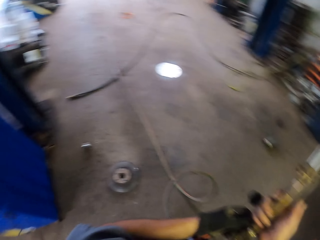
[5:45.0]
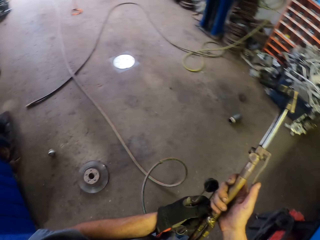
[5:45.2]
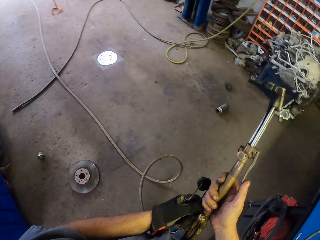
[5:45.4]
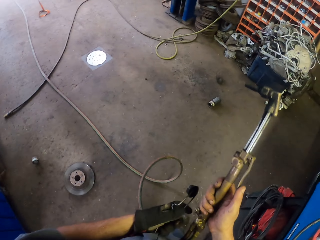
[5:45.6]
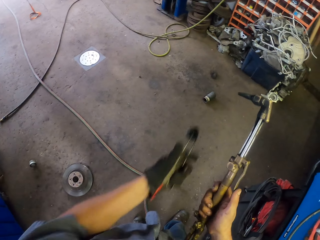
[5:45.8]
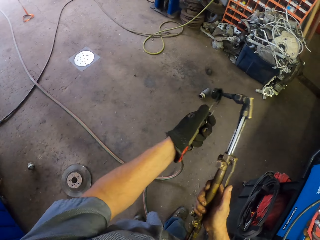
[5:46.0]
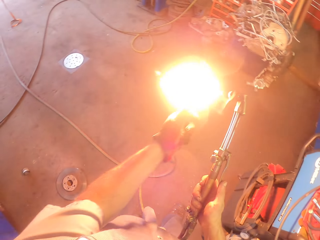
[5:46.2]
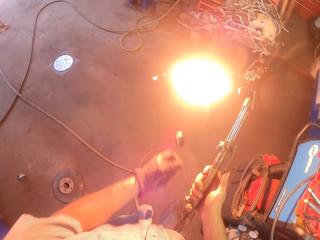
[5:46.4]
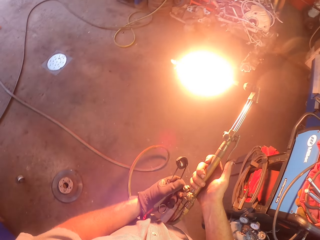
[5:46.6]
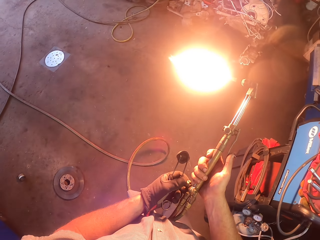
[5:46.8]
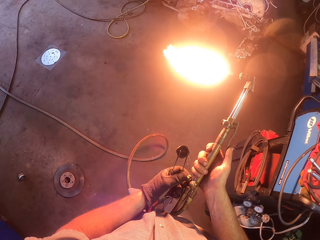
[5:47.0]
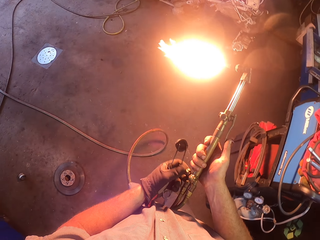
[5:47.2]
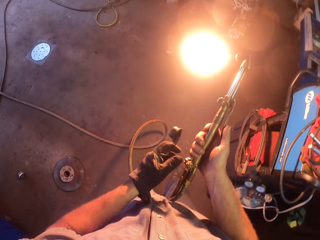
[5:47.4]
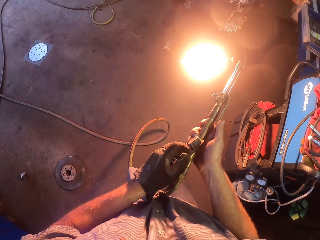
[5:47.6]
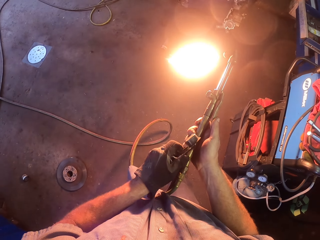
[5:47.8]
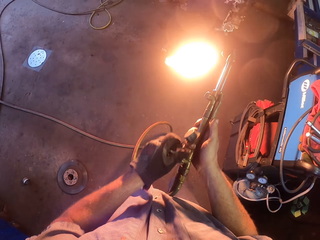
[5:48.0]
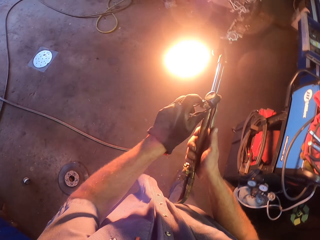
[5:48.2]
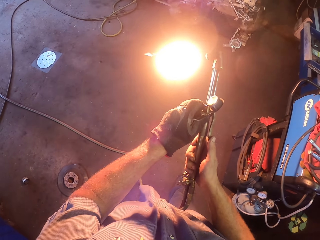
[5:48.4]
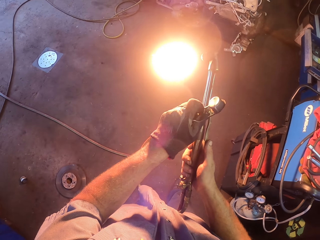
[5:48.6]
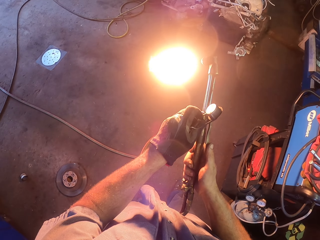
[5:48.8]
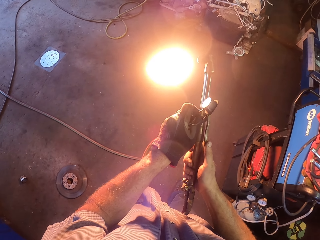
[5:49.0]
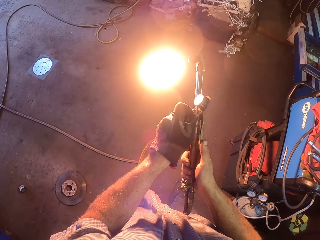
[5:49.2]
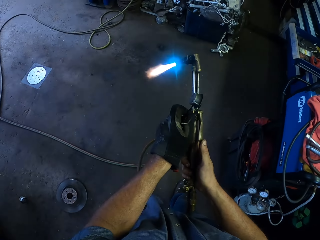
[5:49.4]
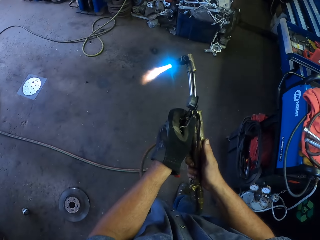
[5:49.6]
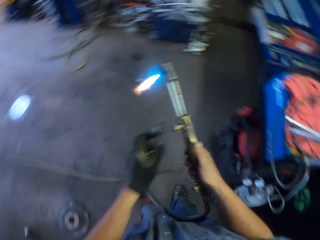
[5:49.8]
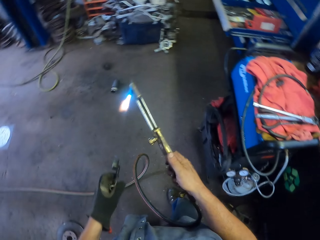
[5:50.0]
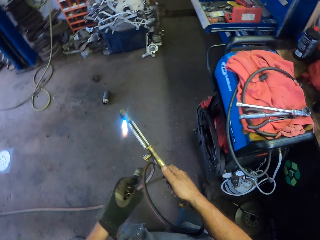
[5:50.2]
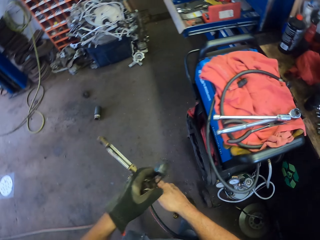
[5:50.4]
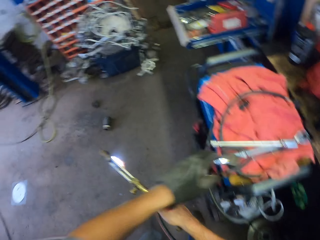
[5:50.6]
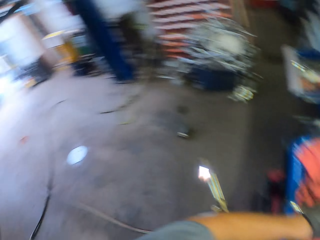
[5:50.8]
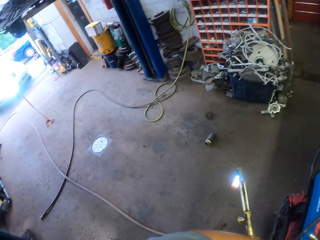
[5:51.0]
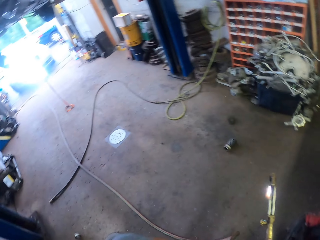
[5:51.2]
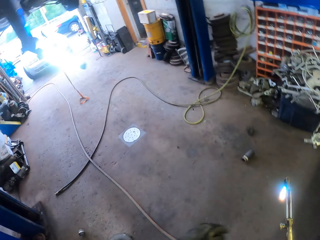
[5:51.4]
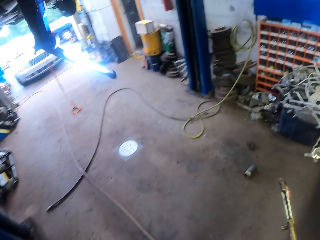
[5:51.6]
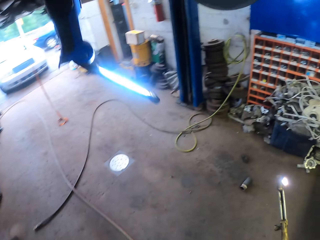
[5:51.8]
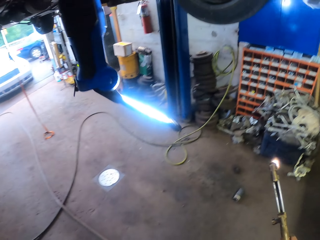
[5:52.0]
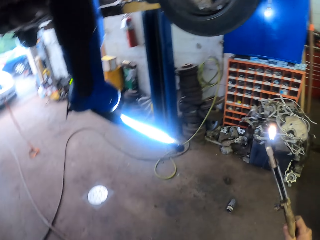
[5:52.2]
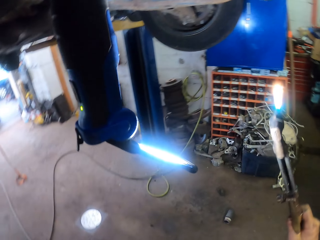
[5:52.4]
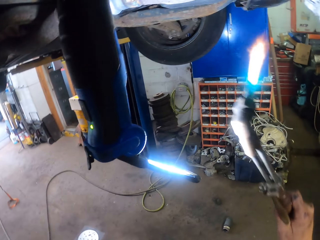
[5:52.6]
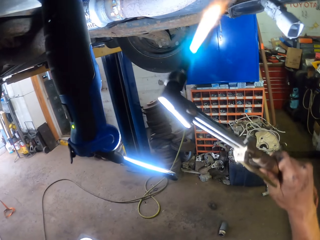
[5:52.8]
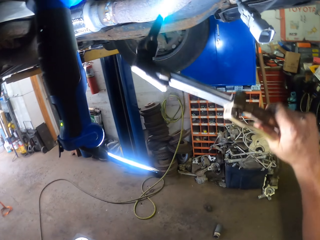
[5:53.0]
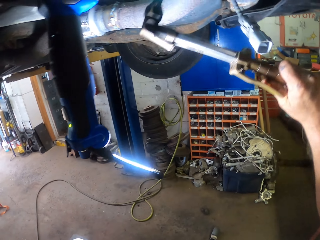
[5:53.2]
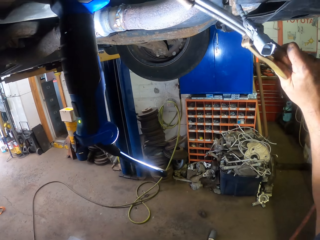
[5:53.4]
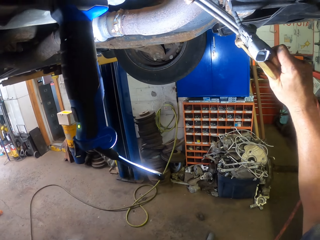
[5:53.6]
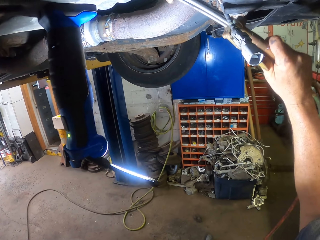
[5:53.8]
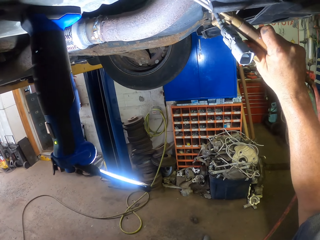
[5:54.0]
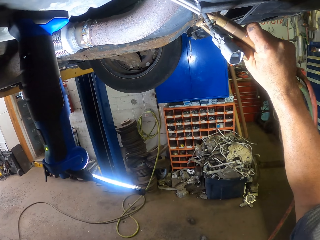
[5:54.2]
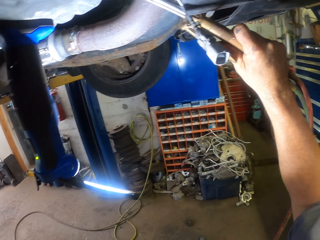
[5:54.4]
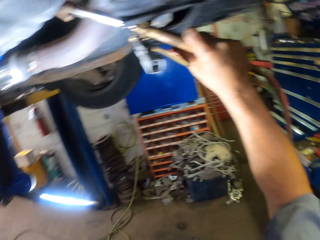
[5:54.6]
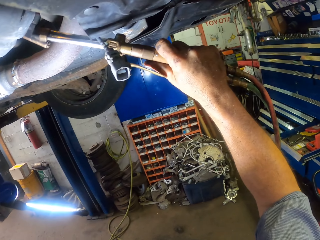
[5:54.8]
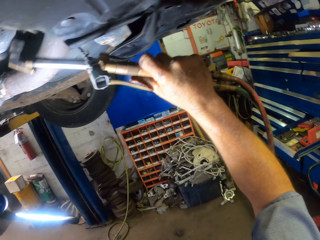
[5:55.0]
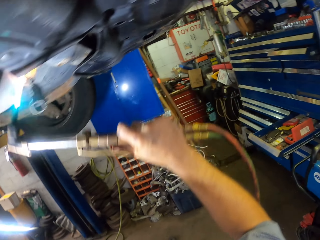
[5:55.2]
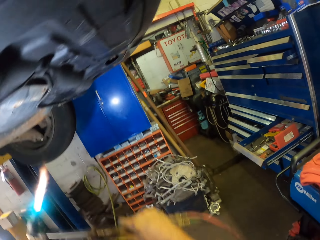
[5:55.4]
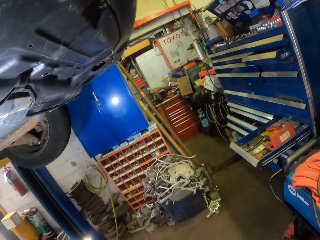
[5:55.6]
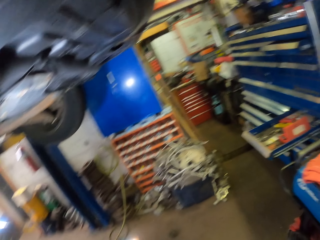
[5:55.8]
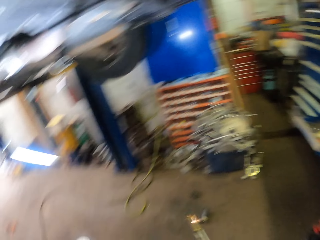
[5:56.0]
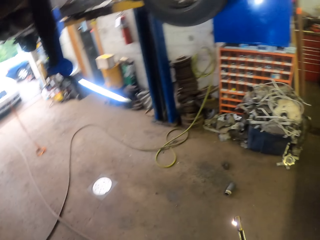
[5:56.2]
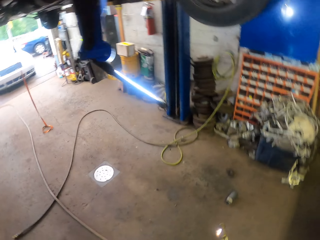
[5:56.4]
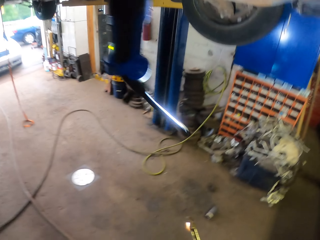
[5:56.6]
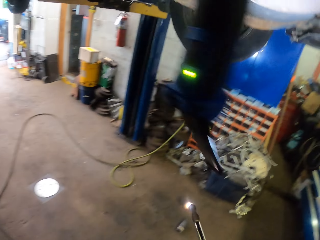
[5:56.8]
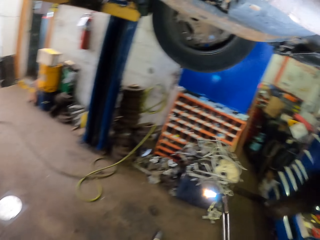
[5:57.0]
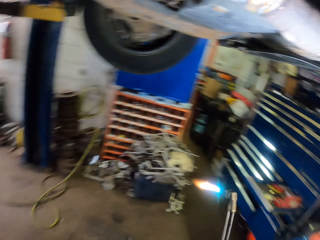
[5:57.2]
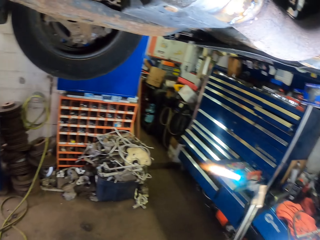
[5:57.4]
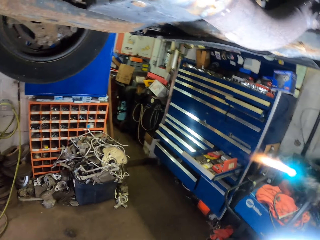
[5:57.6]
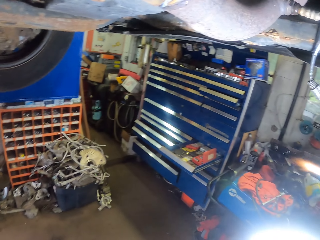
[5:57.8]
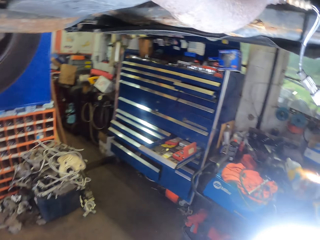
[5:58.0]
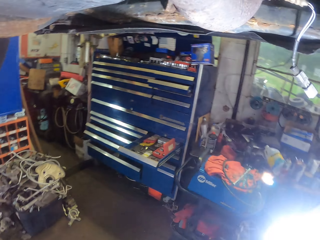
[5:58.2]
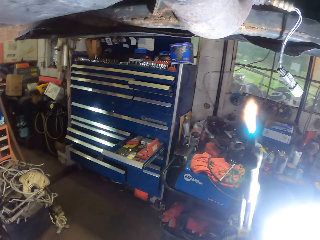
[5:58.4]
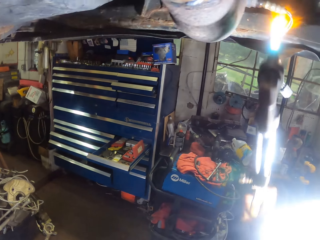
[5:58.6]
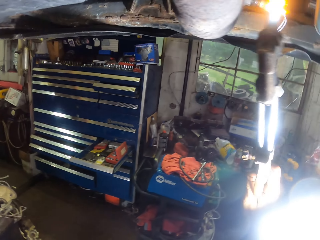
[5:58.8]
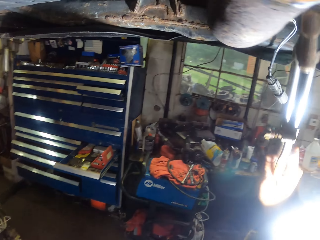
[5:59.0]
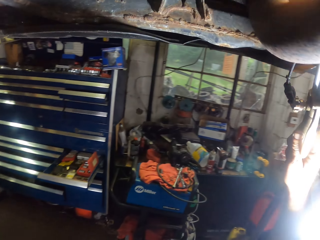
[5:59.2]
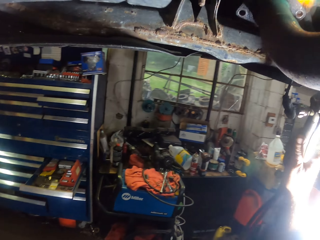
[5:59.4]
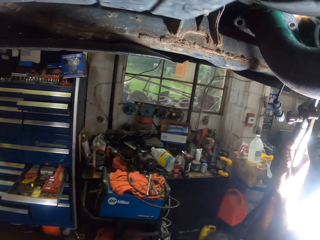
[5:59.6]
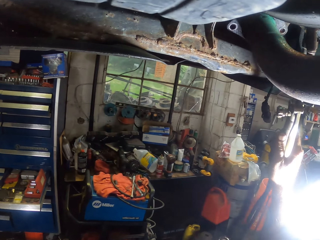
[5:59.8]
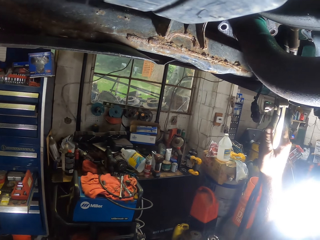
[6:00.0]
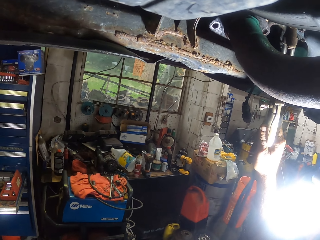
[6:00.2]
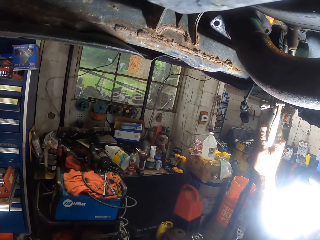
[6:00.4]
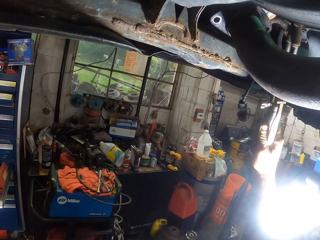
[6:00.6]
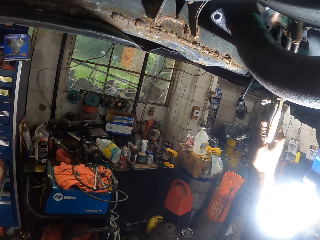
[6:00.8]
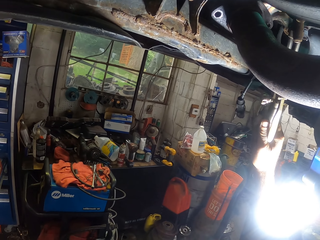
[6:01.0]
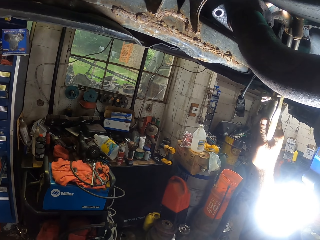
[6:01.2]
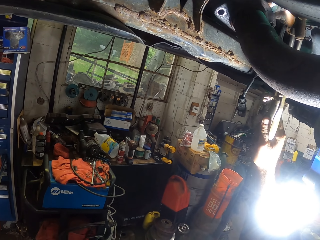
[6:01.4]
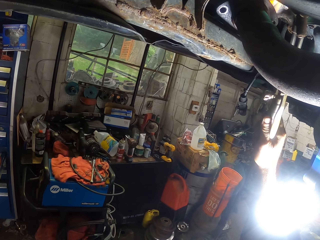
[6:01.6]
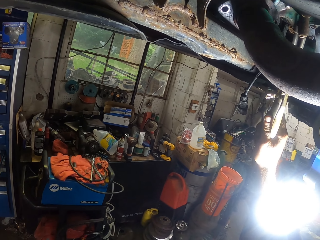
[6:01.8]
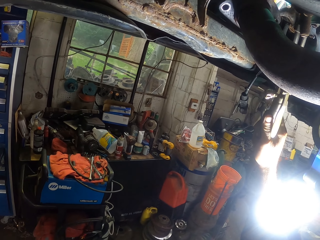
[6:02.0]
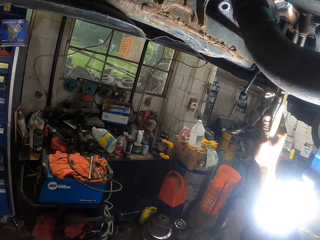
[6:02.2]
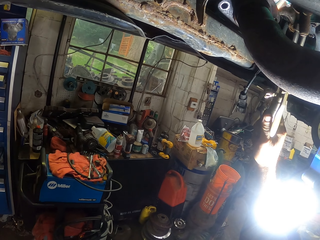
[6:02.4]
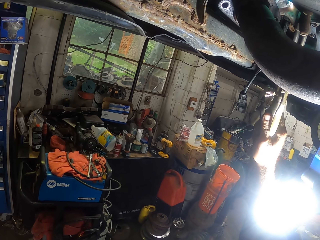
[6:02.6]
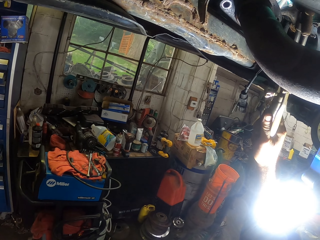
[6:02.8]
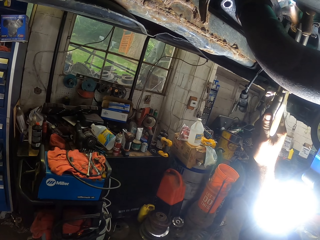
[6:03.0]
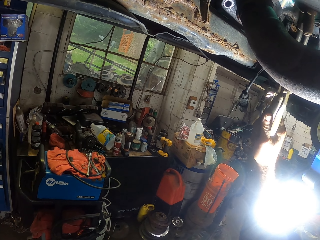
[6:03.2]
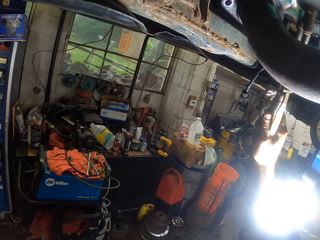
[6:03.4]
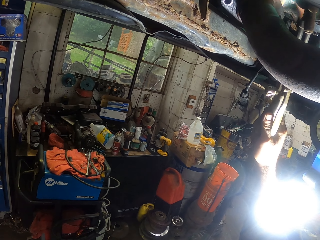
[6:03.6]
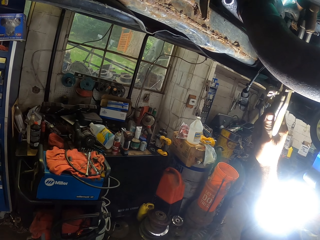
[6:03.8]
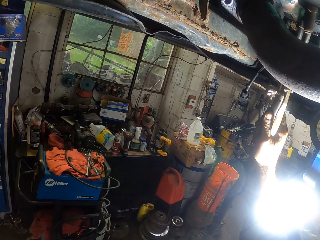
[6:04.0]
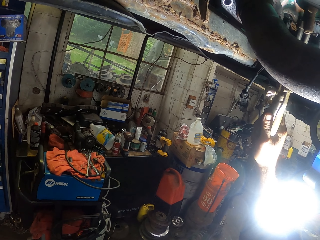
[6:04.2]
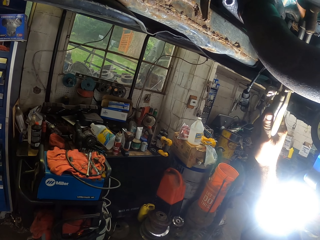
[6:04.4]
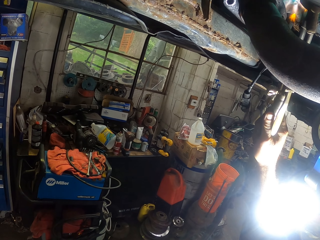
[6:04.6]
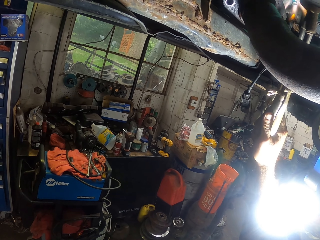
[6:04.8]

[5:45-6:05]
The camera wearer adjusts the welding torch. He swings the left hand, lights the welding torch using the flint striker or lighter, and adjusts the welding torch light. He rotates the welding torch button, swings the left hand, and pulls his hand off the button. He puts the lighter on the cloth, swings the right hand, and walks around the garage. He puts the welding torch in the engine, directs the welding torch under the vehicle, and welds the engine with the welding torch. He swings the right hand, pulls the welding torch off the engine, and walks around the garage. He welds the engine with the welding torch and directs the welding torch under the vehicle.

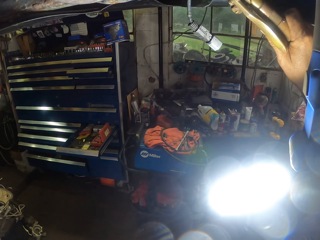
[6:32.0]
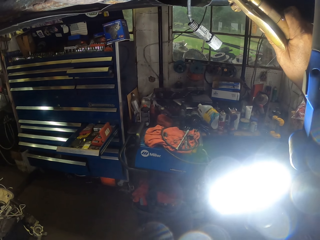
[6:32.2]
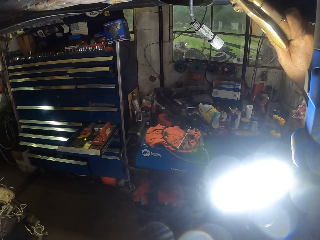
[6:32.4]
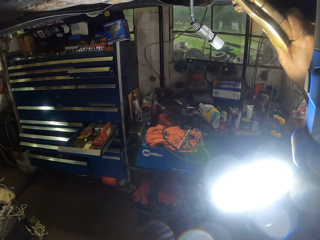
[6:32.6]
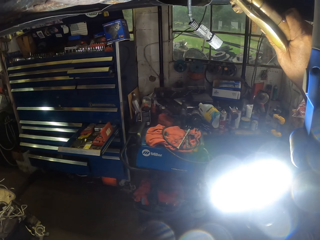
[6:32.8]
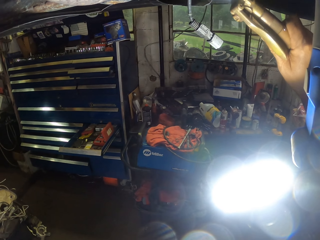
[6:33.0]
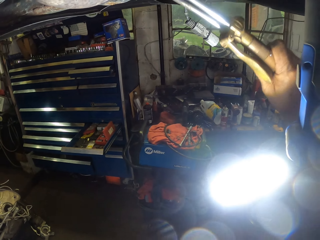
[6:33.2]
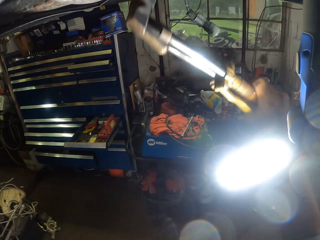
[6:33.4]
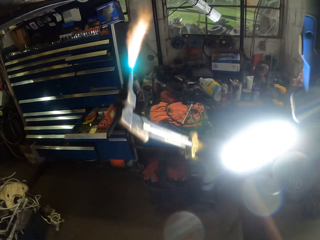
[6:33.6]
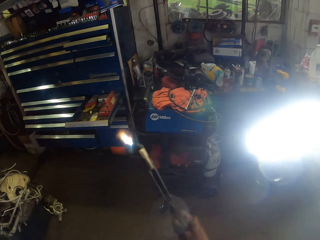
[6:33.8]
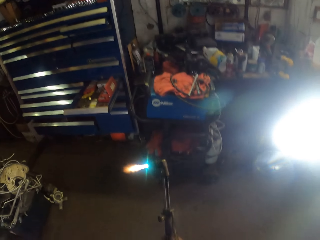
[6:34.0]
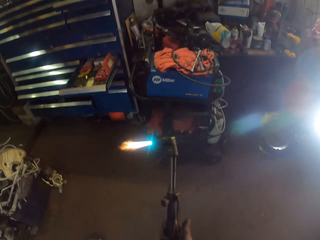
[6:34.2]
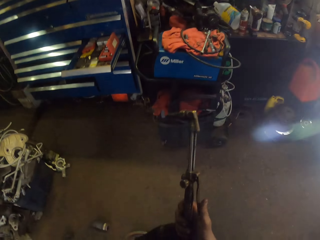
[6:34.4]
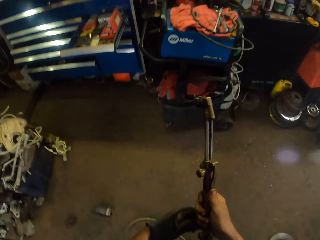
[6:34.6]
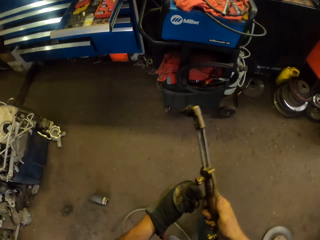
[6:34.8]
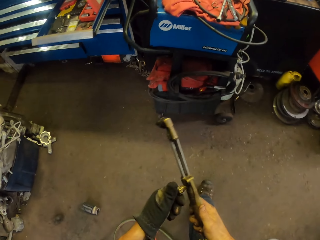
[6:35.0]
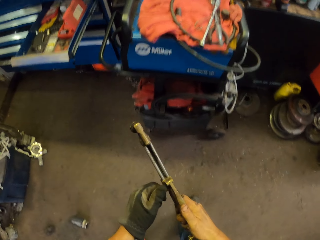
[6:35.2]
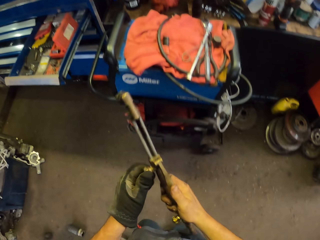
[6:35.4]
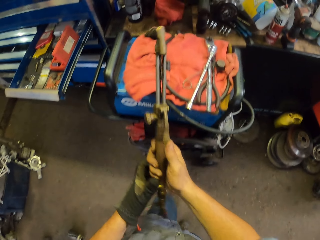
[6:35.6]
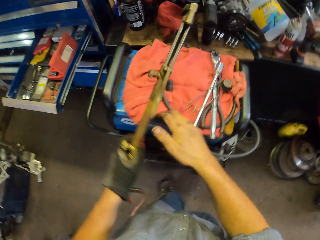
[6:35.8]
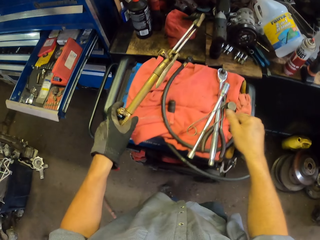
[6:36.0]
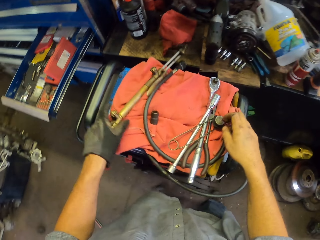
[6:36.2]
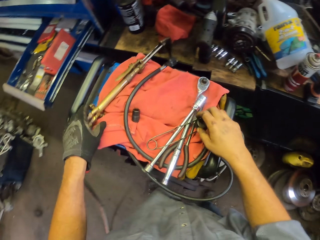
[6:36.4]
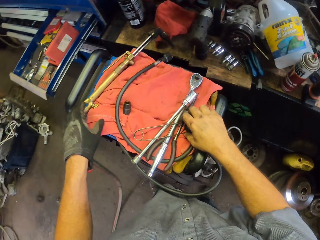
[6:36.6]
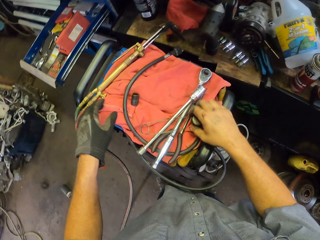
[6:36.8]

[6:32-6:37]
The camera wearer pulls the welding torch off the engine. They swing the right hand, switch off the welding torch, swing the right hand, rotate the welding torch button, and walk around the garage. They put the welding torch on the cloth.
